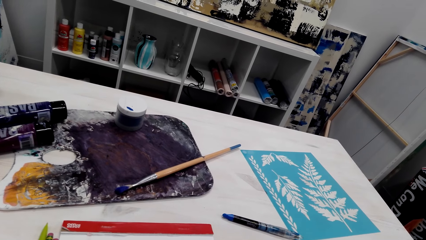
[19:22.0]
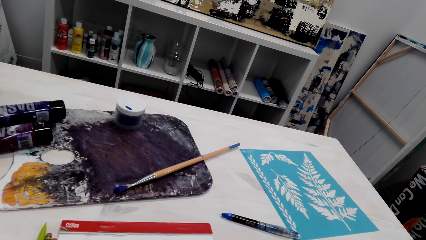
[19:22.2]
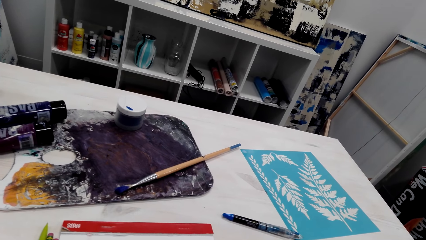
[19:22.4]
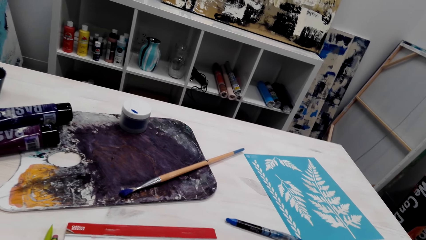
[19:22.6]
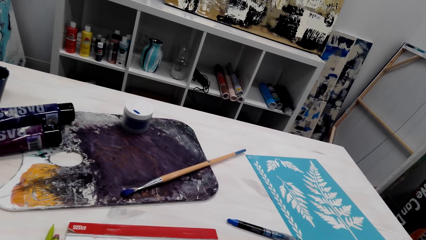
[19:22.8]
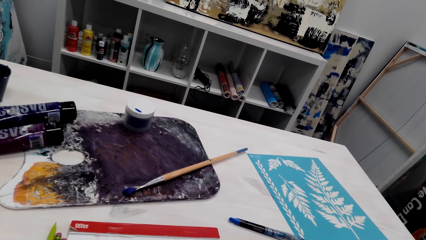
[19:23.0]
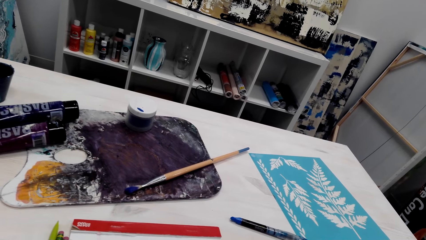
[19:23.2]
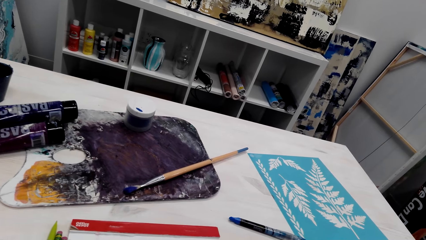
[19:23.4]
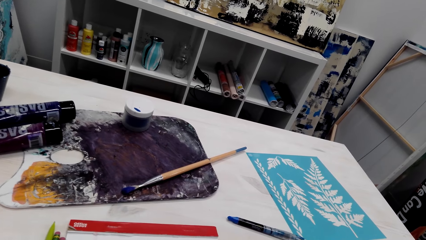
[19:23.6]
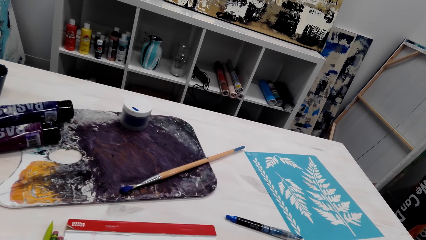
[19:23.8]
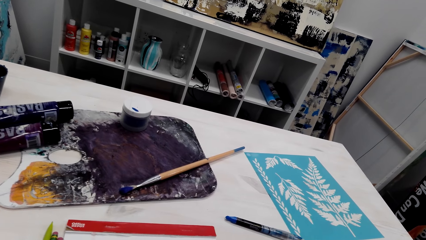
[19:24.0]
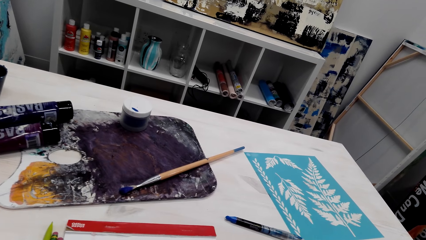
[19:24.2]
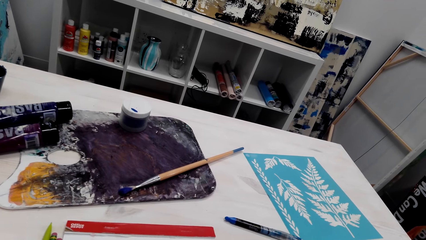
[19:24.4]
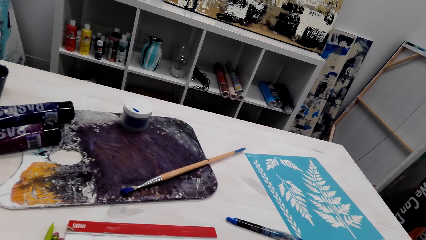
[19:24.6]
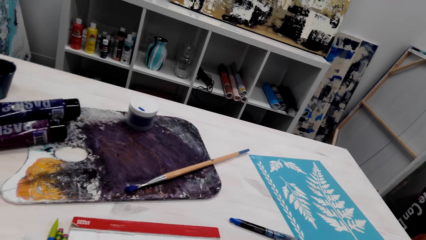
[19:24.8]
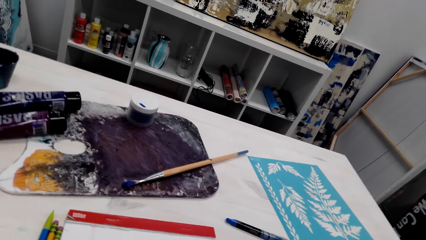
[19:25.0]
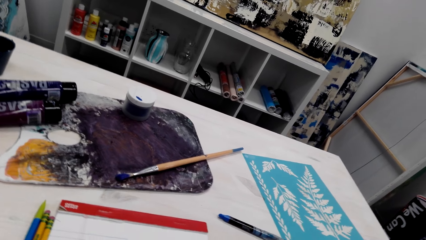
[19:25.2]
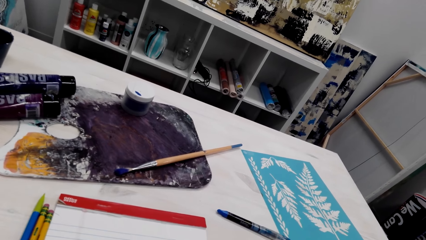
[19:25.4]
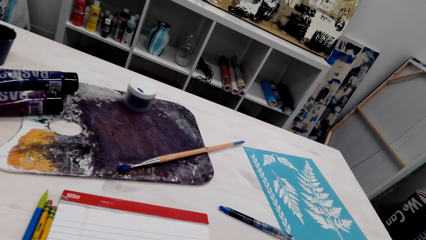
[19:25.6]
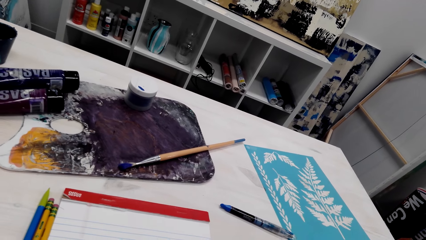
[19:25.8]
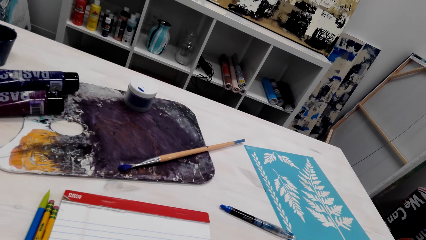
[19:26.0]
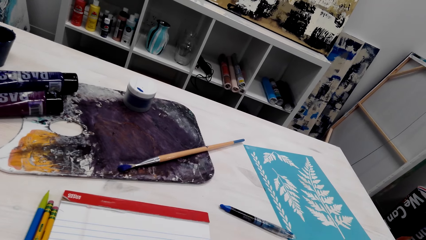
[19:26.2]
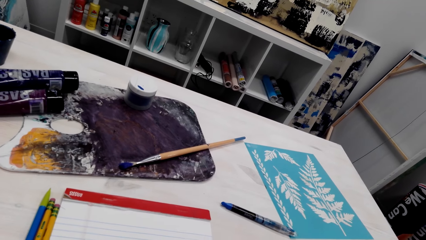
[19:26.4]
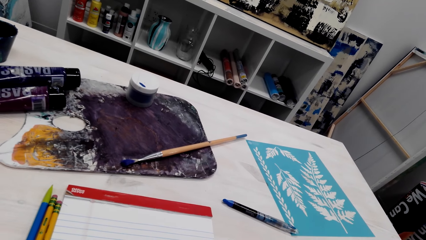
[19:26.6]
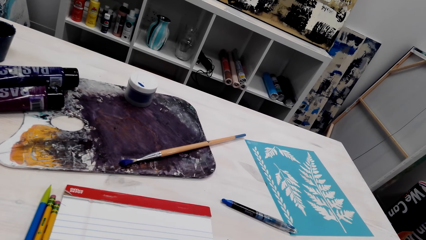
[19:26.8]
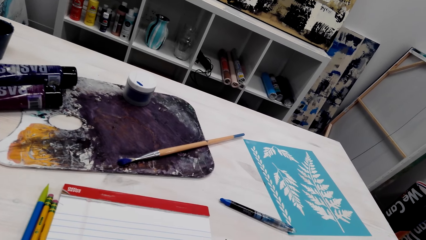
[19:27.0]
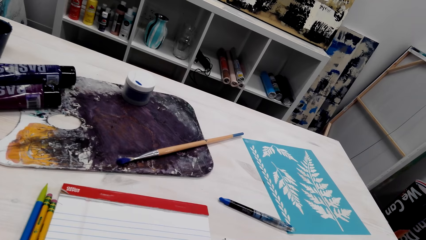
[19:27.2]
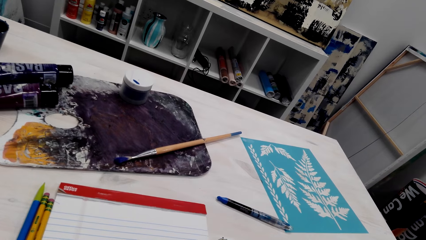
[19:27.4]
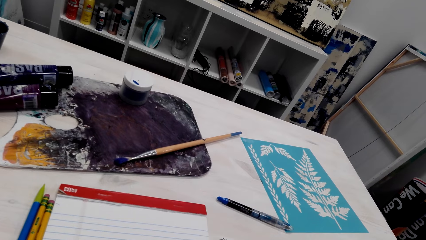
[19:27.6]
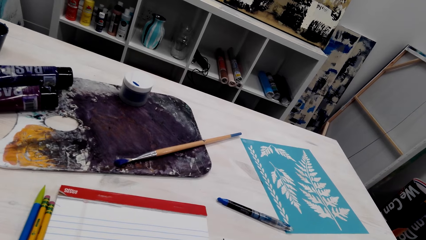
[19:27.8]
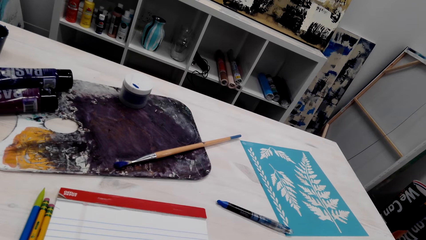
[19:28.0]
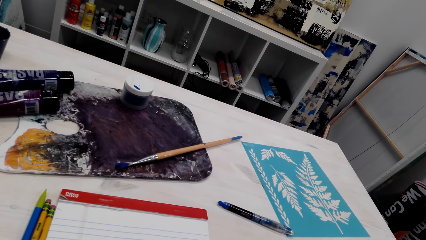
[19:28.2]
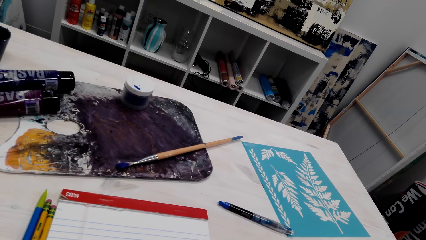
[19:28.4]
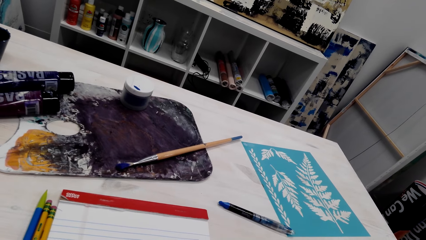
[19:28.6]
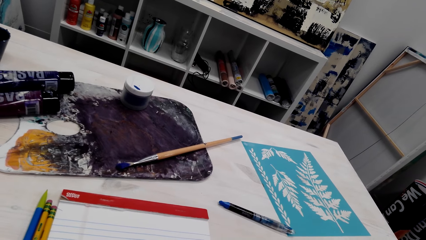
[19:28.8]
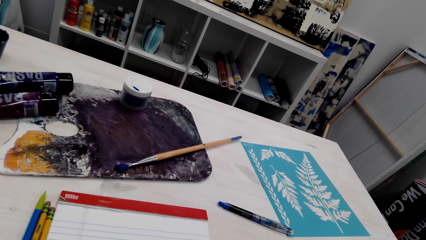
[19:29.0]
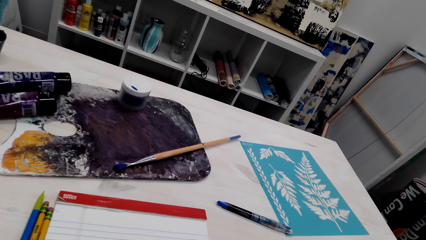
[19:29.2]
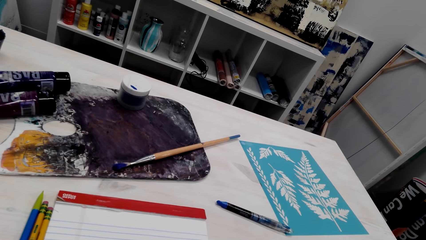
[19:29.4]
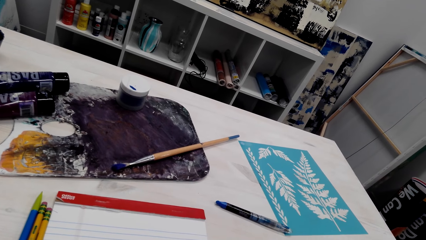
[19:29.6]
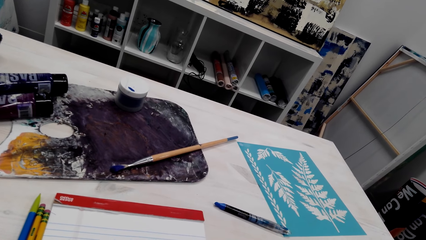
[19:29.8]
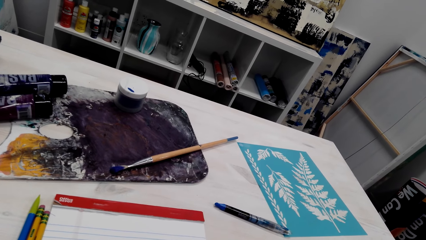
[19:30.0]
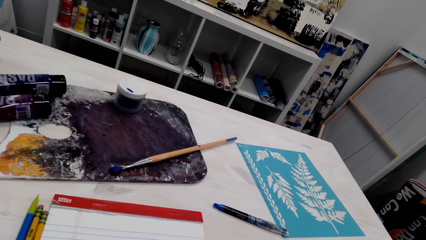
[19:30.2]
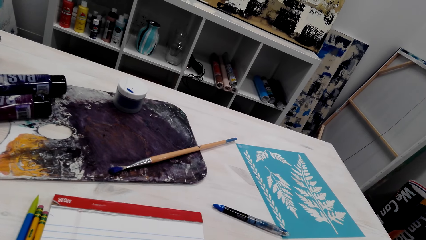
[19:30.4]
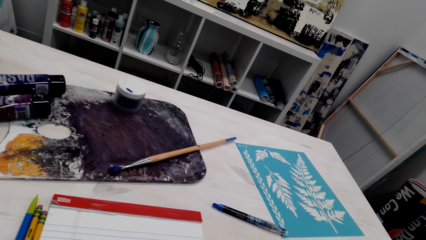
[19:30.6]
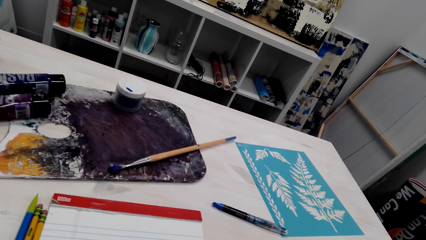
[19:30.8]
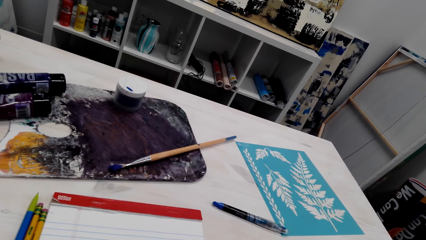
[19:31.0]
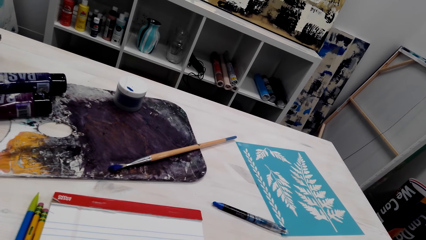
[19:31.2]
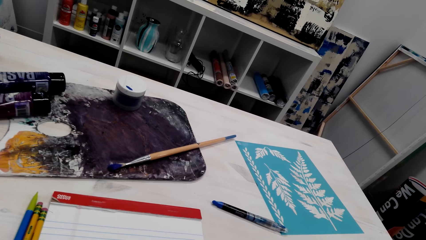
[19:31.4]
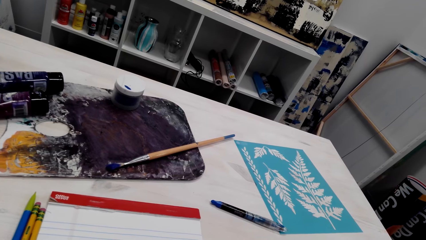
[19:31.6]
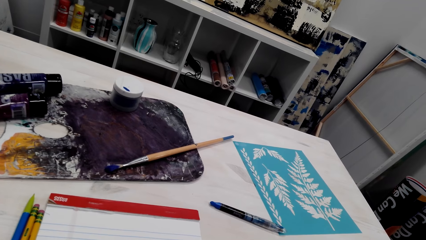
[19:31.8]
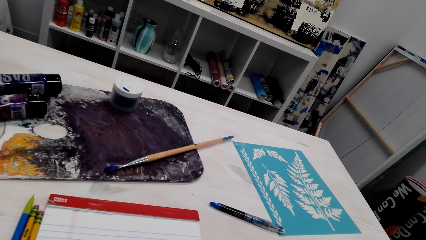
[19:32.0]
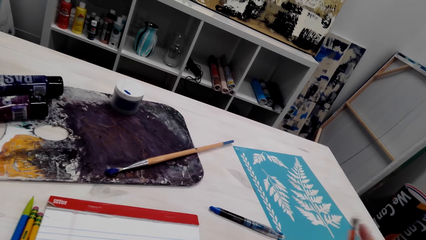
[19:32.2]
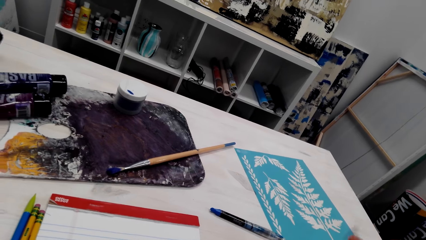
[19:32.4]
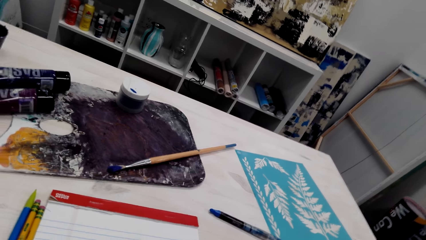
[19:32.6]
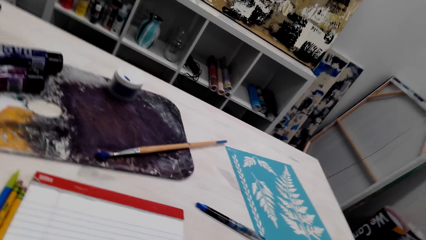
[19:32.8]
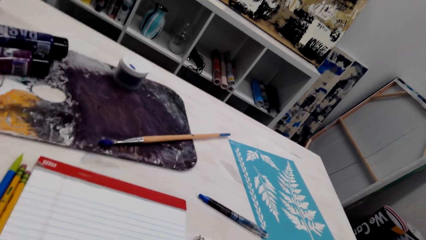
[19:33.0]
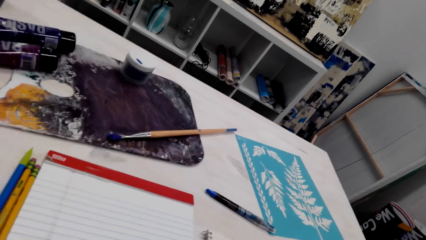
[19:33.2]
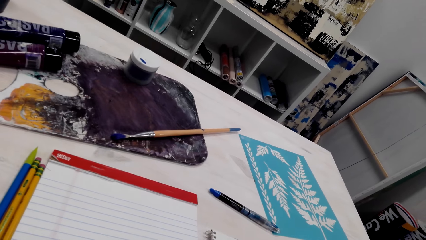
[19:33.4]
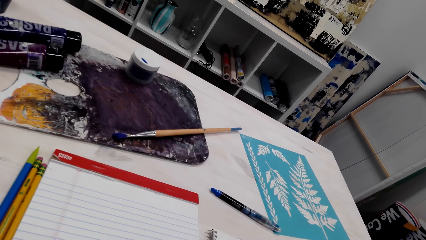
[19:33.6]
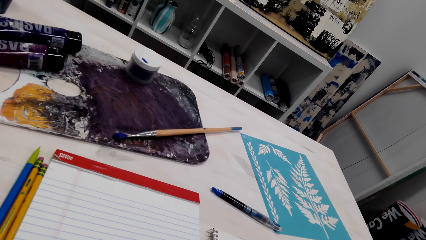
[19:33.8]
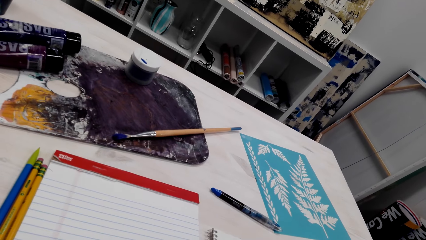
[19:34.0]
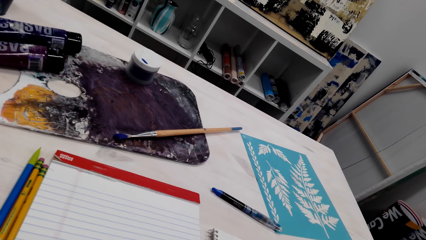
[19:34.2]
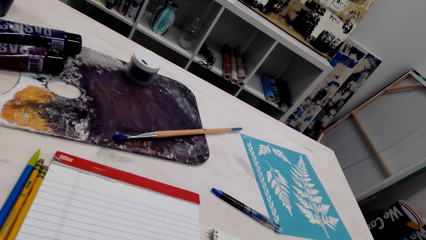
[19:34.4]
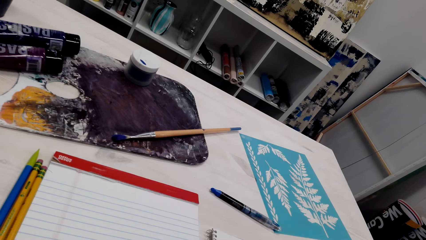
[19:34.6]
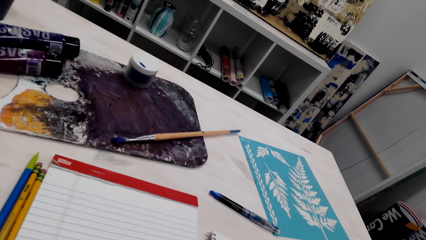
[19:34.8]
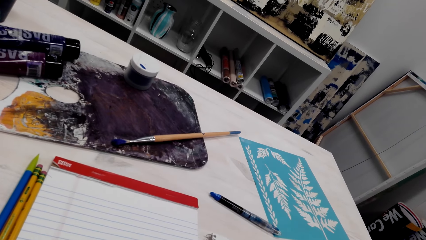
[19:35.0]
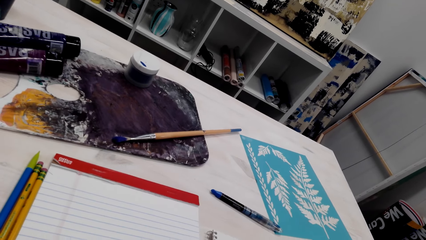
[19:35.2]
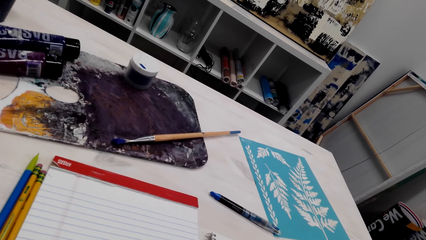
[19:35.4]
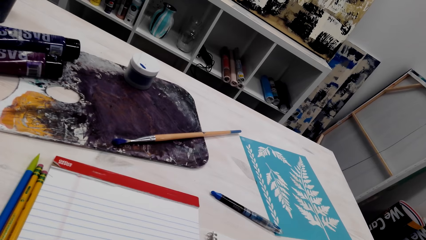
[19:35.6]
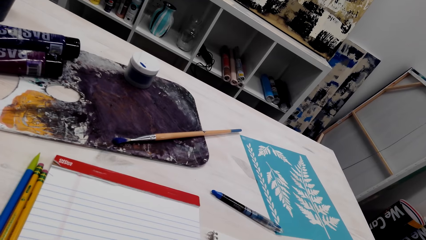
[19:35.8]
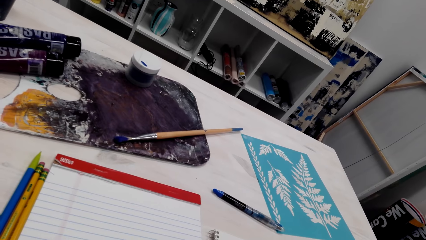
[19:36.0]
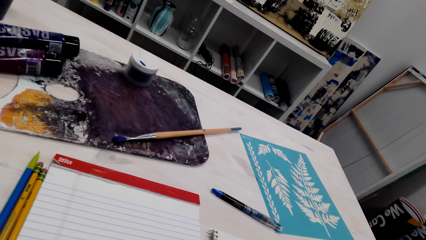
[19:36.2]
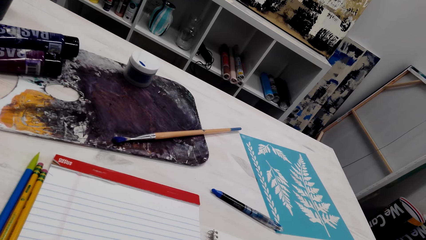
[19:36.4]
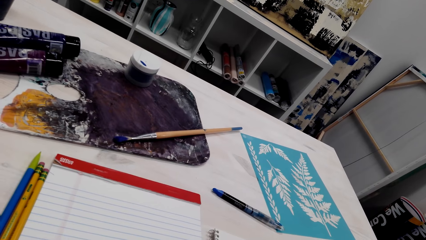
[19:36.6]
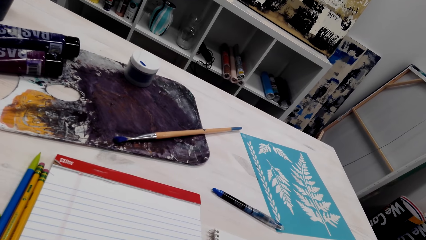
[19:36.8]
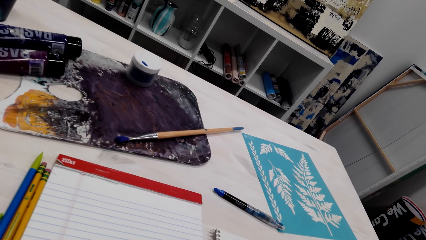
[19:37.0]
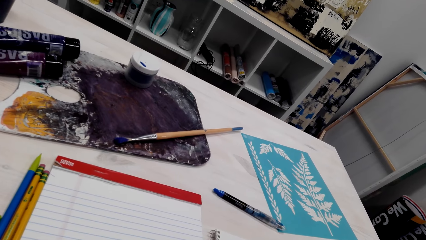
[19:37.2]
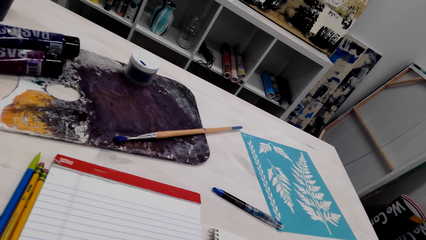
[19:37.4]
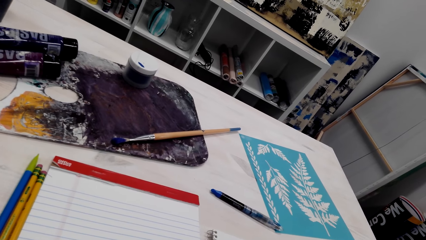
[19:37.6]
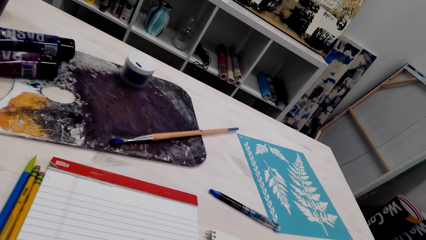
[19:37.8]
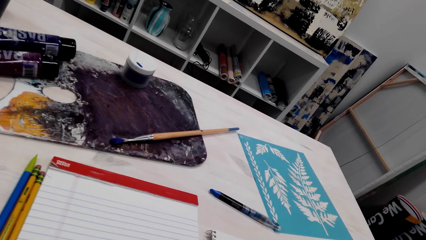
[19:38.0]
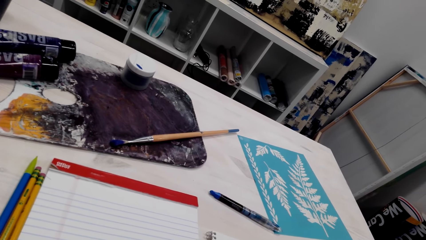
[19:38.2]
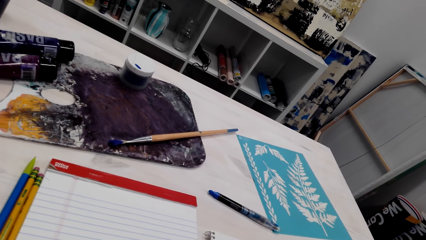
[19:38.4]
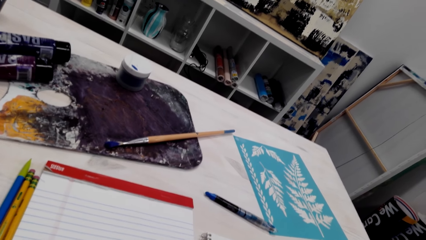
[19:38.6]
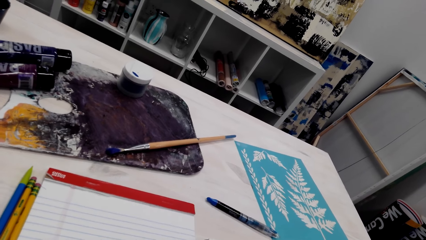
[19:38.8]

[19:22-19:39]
The camera wearer rubs a small part of the drawing. They draw something onto a paper. They draw on the drawing book.
